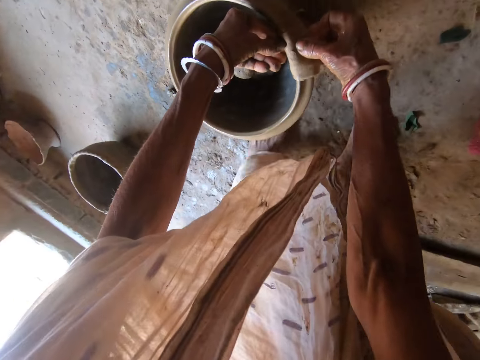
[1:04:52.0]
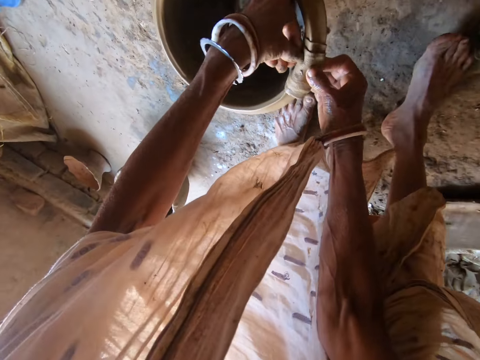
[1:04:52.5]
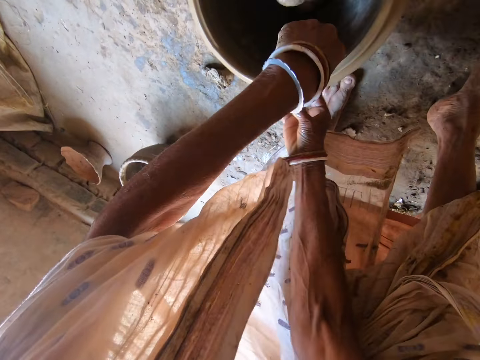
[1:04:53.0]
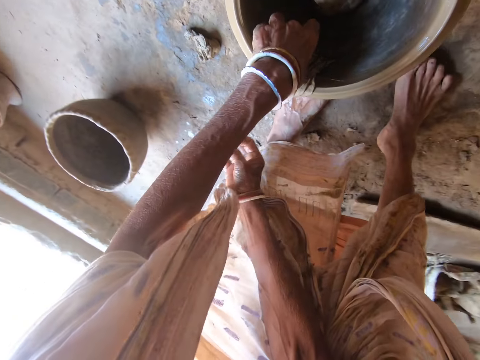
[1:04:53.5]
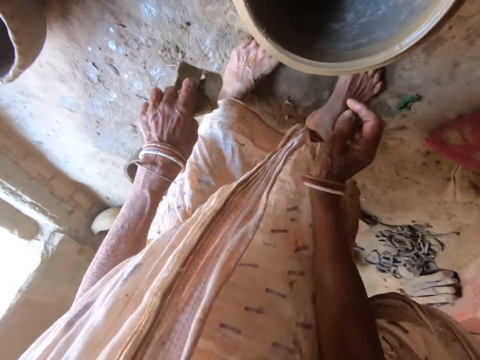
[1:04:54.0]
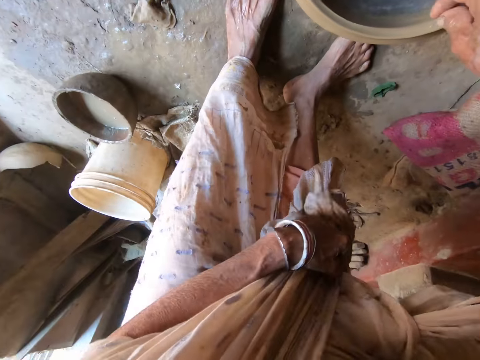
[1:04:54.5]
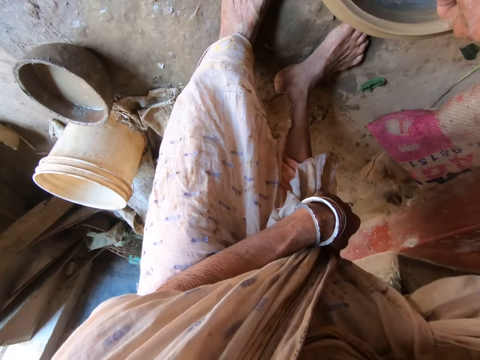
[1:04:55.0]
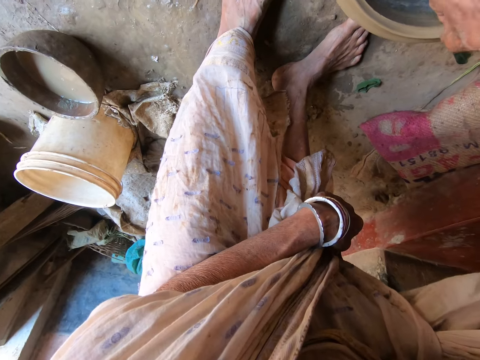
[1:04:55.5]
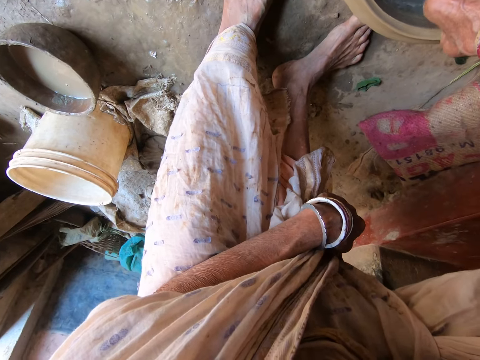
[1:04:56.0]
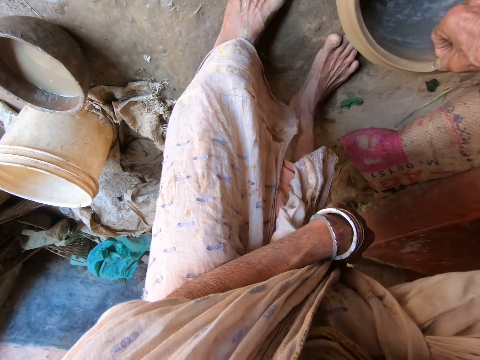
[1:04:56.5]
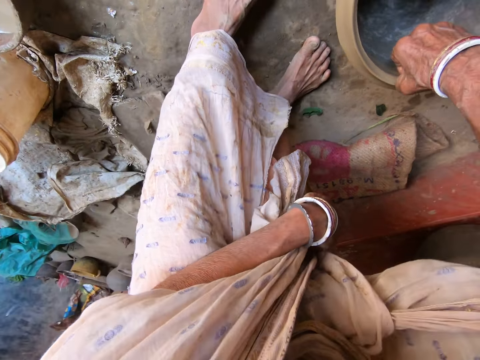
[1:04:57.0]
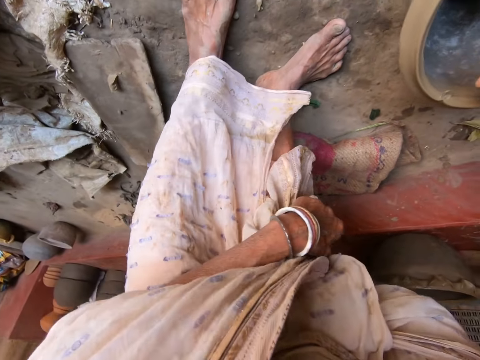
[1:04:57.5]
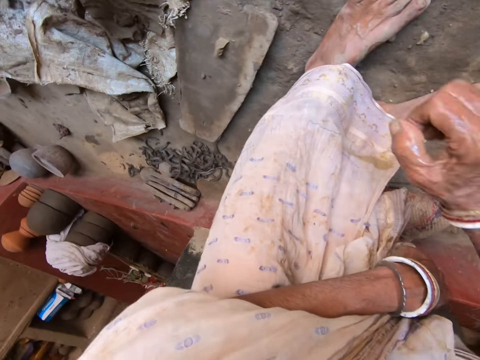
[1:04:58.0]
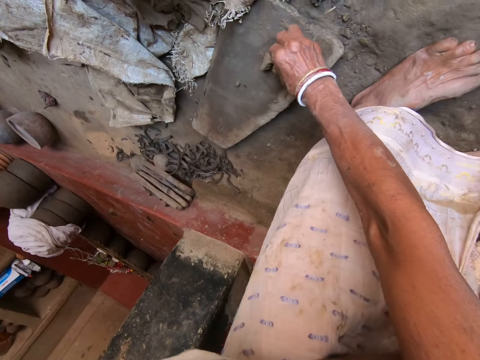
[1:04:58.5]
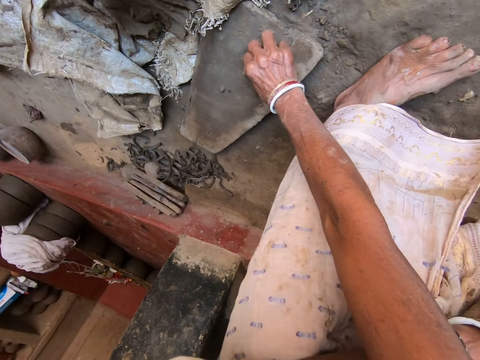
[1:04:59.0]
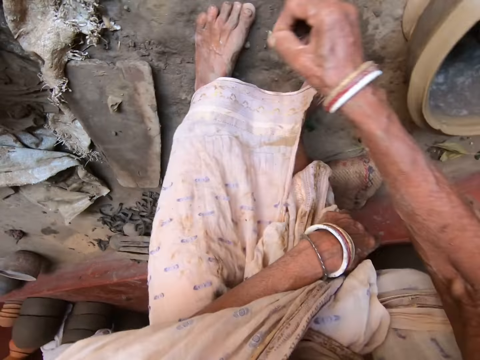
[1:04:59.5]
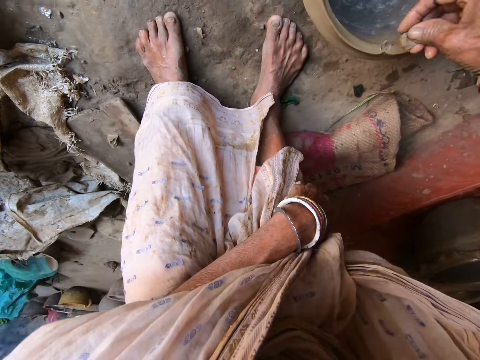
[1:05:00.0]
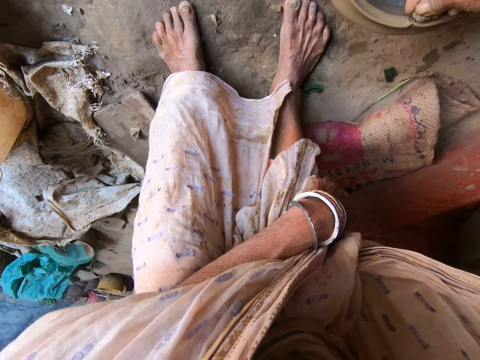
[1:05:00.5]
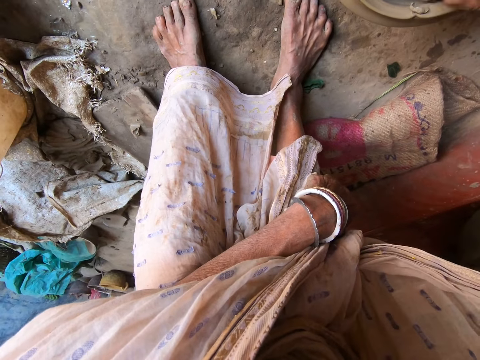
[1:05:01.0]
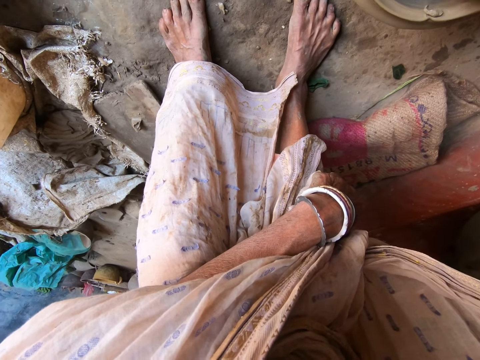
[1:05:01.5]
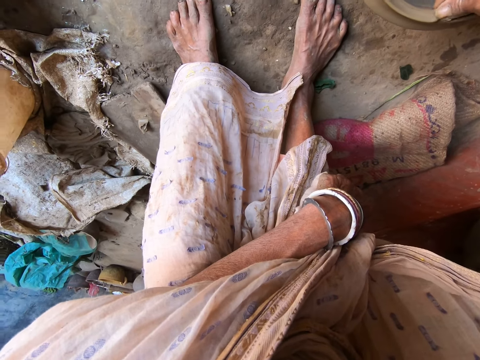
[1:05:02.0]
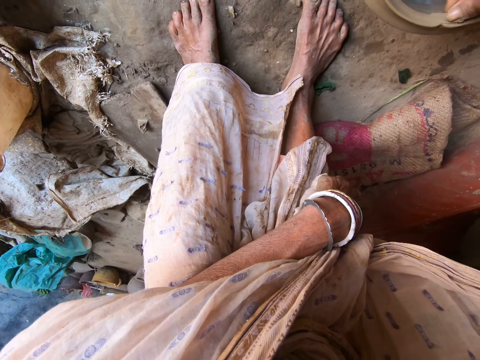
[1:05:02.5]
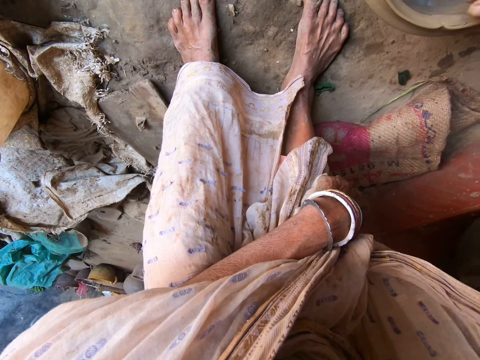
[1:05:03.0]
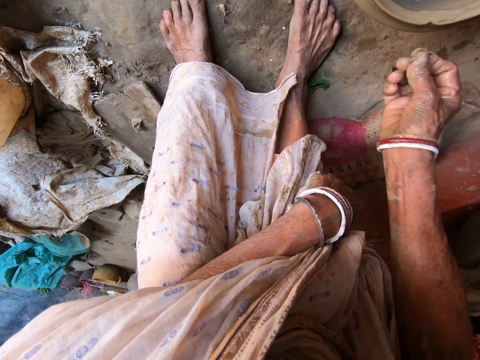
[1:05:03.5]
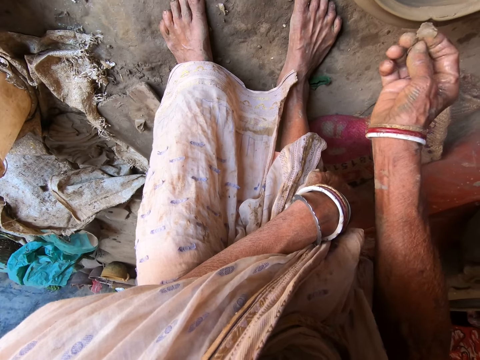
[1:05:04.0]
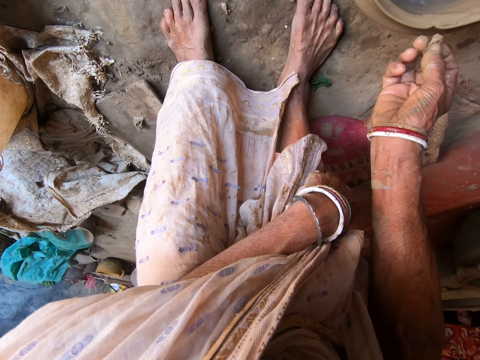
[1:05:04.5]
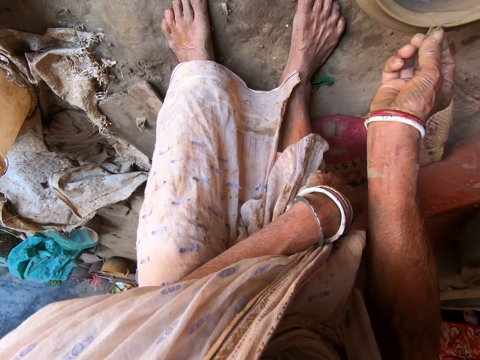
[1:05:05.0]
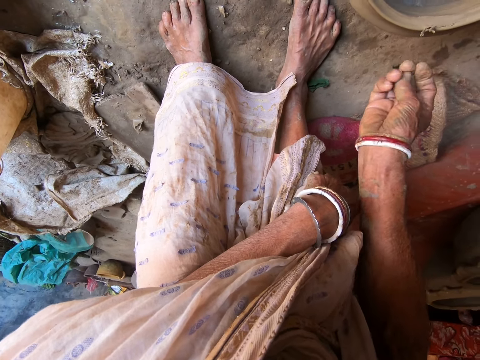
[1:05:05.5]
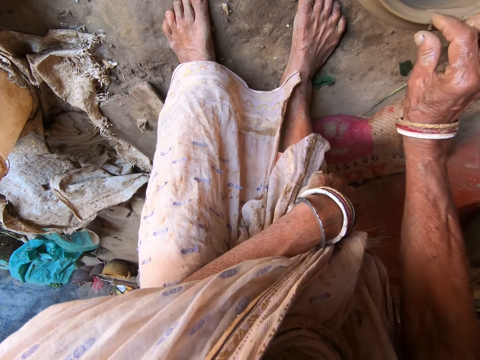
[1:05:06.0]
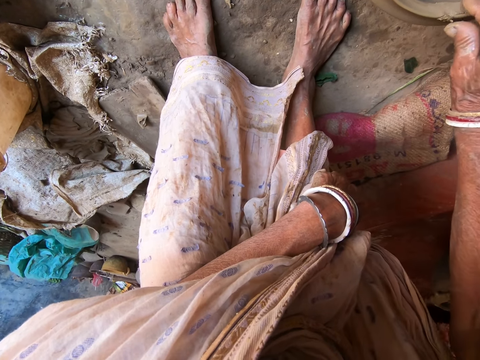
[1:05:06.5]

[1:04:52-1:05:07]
The camera wearer drops the piece of cloth on the floor with her left hand. She holds her cloth with her left hand. She aligns the pot with the right hand. She removes a stone from the clay pot with her right hand. She drops the stone on the floor with her right hand. She picks up clay from the floor with her right hand. She molds the clay pot with the clay in her right hand.

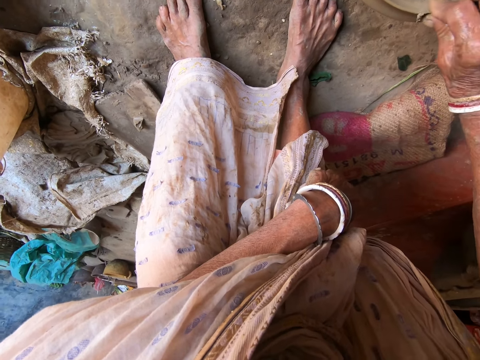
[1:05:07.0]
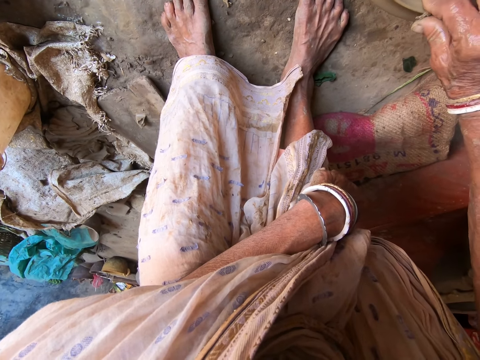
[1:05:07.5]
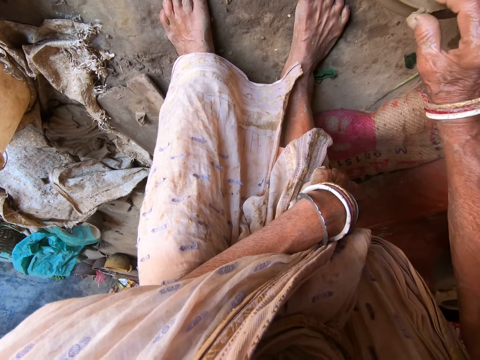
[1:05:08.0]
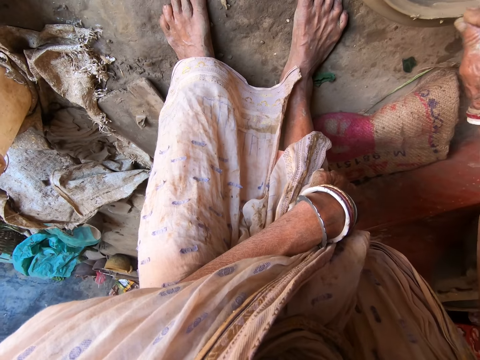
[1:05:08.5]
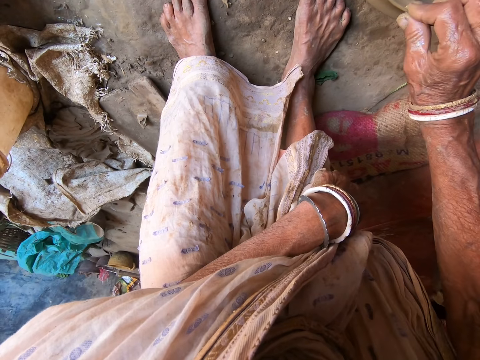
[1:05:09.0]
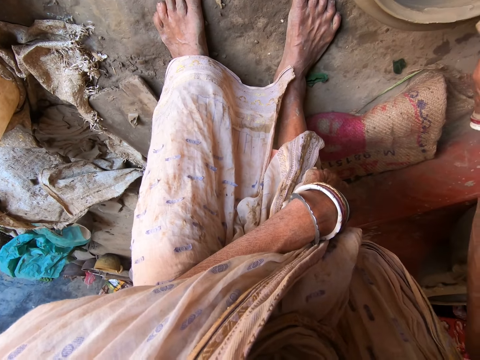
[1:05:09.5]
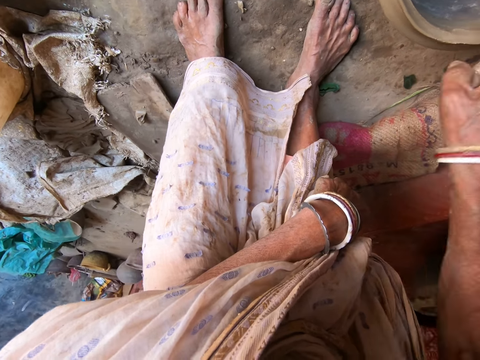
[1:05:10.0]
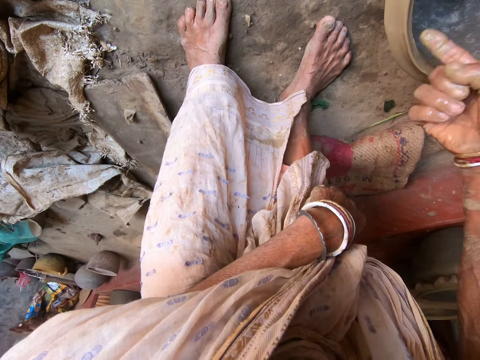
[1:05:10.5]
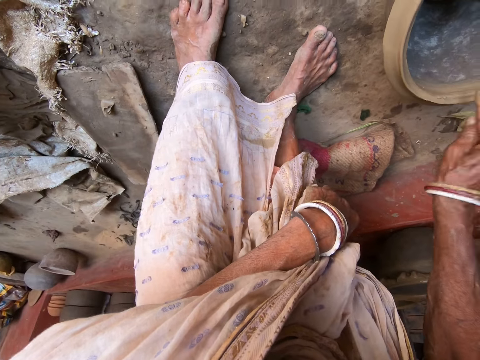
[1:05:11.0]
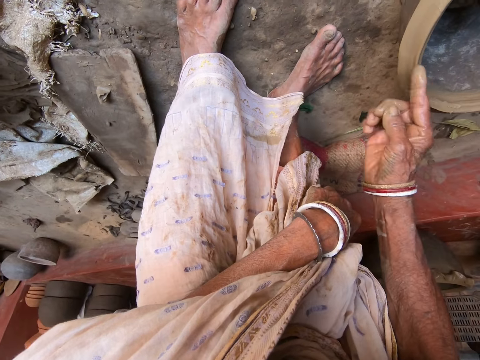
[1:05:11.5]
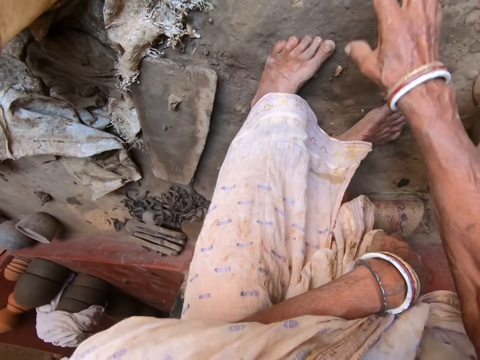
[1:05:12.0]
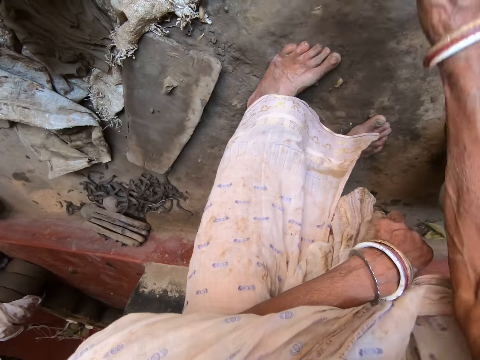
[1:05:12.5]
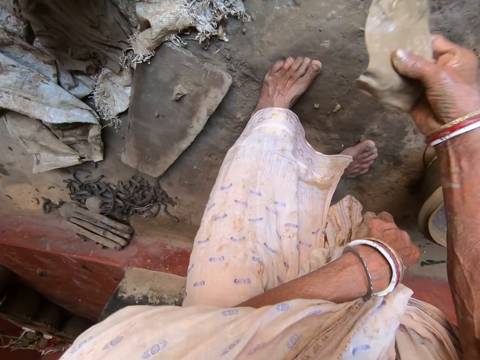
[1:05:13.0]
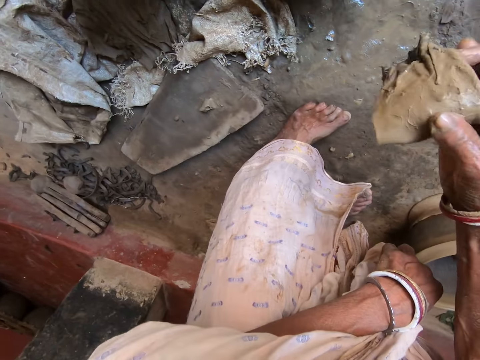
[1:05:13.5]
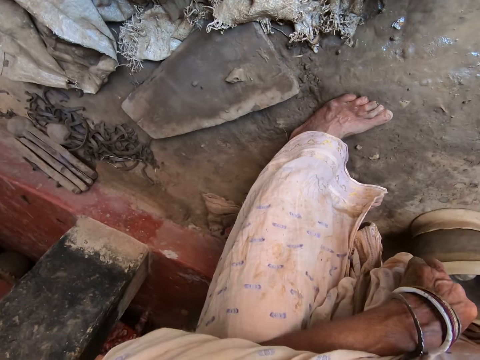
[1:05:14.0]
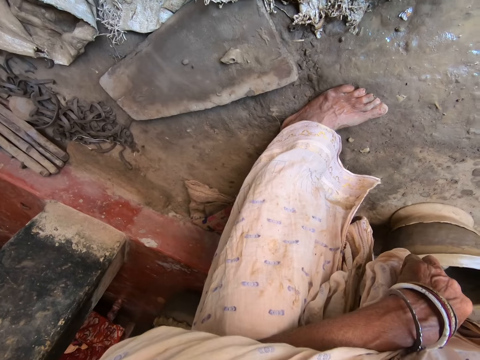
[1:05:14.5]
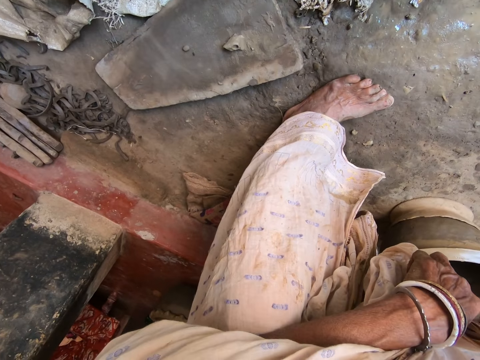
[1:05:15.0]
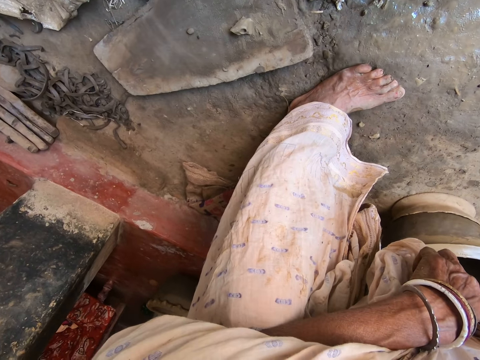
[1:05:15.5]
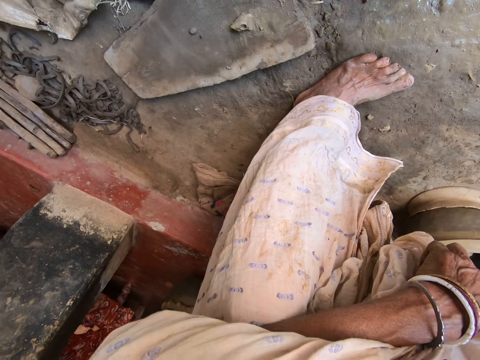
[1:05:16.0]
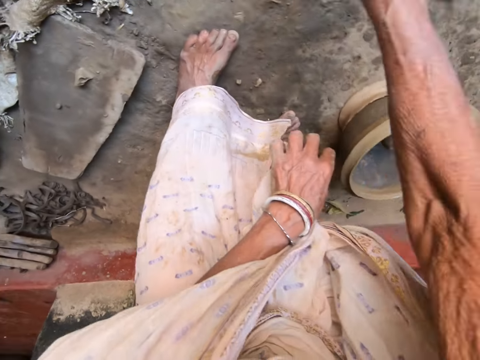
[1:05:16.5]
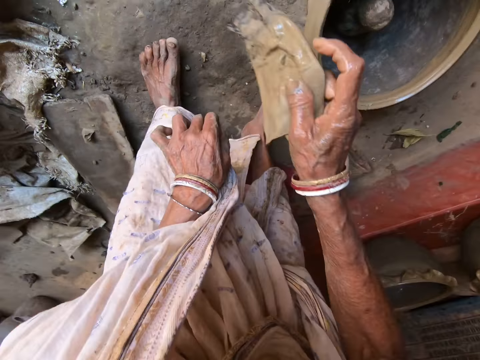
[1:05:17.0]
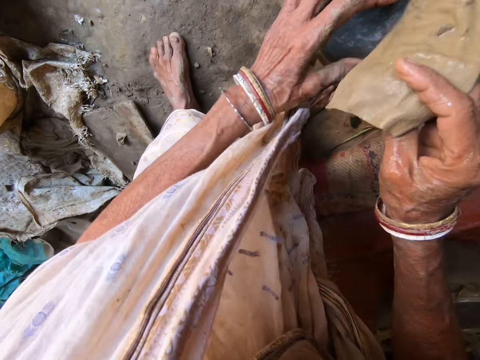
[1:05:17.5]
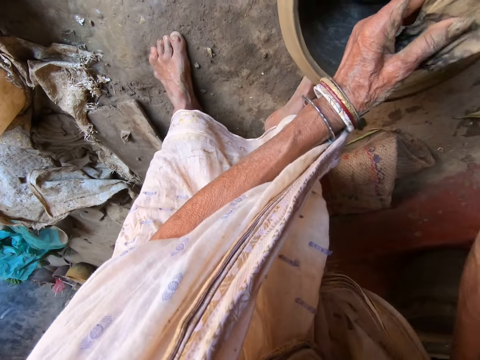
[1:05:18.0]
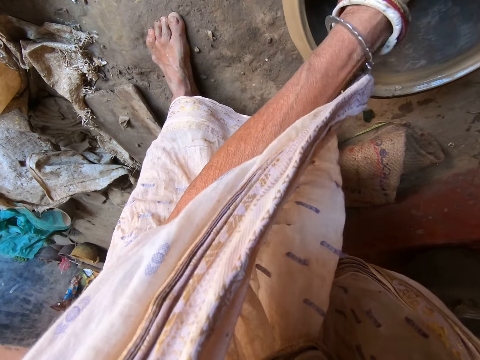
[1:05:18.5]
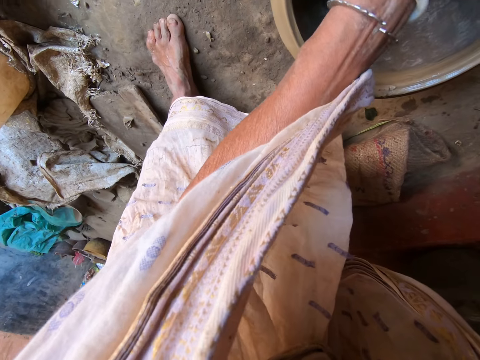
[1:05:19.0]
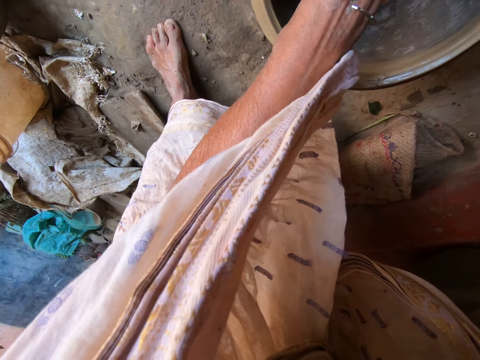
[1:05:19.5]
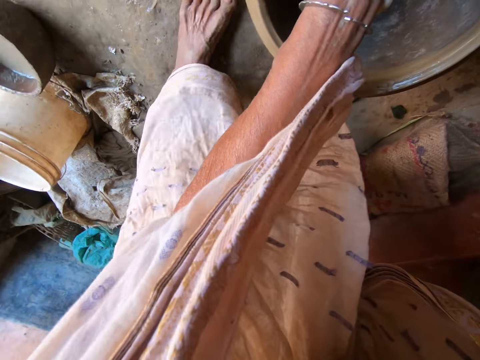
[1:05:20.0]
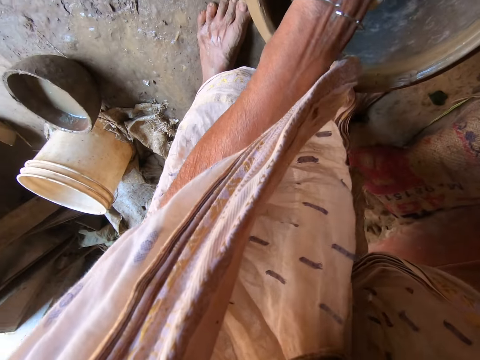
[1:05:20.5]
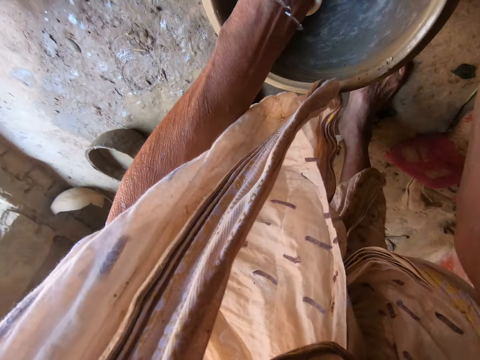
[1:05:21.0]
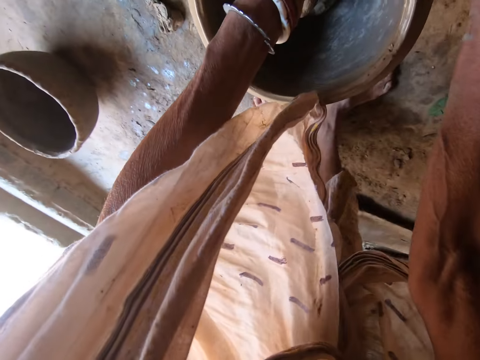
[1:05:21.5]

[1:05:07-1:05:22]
The camera wearer converses with a person. She picks up the piece of cloth or sponge from the floor with her right hand. She straightens the sponge. She dips the piece of cloth into the bucket of water on the floor with her right hand. She holds the piece of cloth with both hands. She cleans the clay pot with the piece of cloth with both hands.
